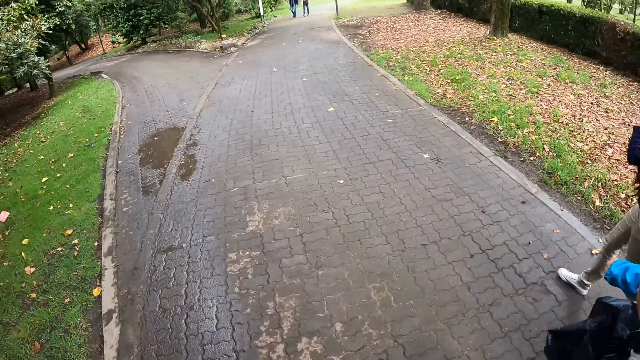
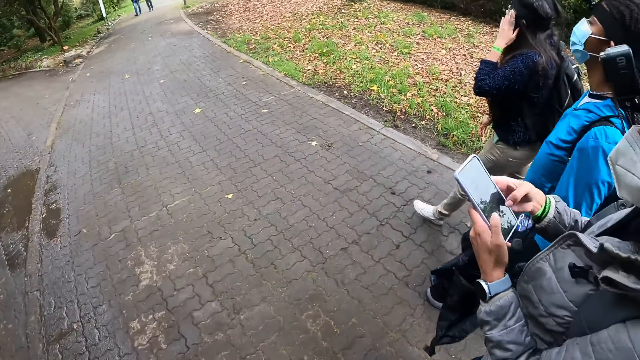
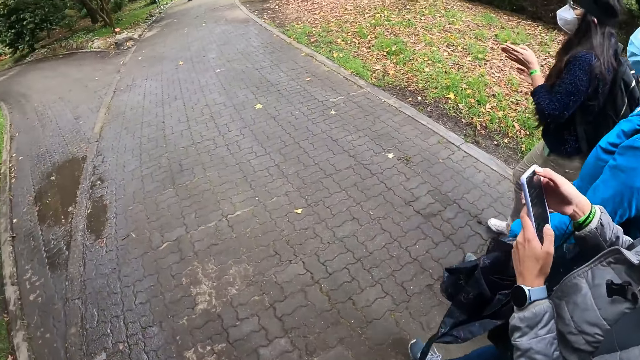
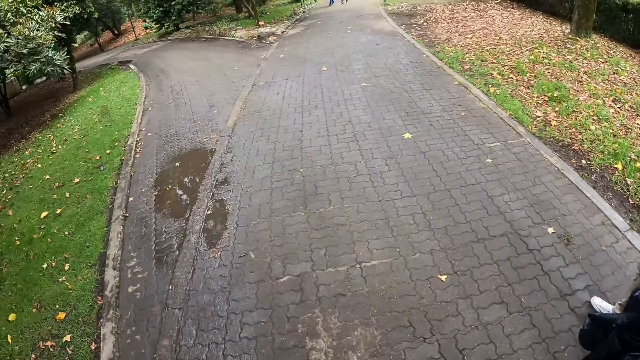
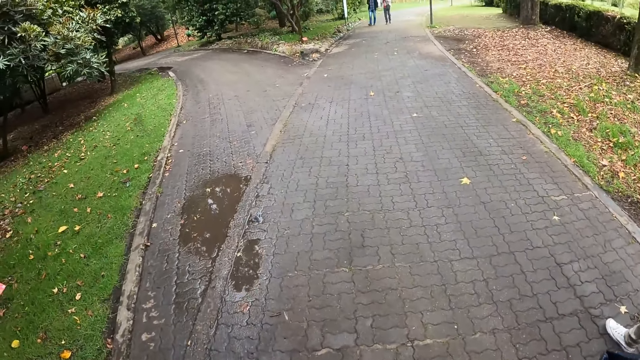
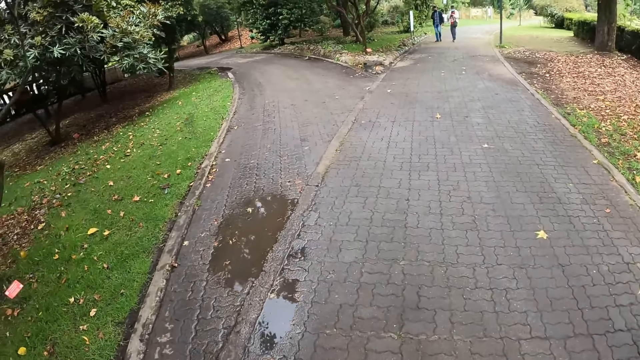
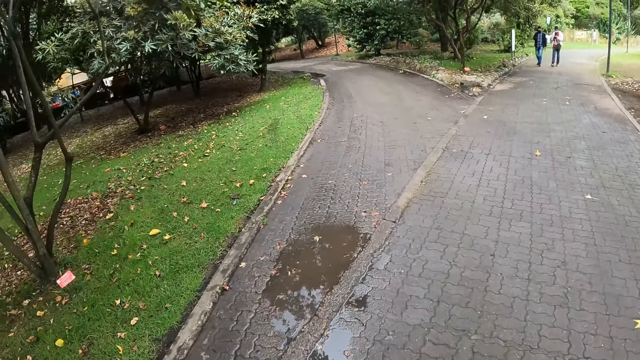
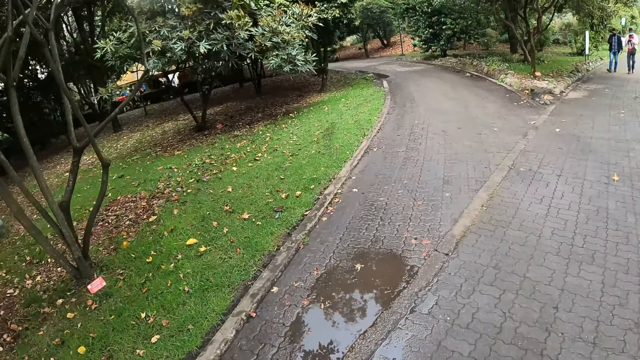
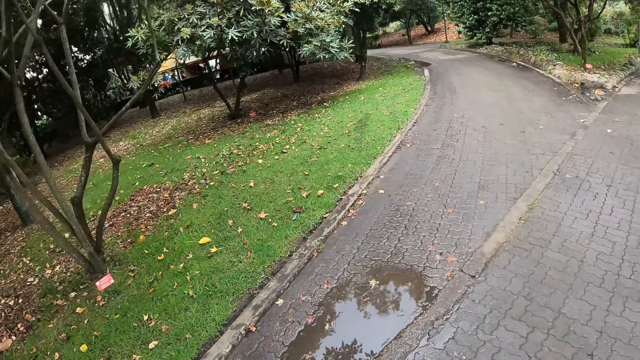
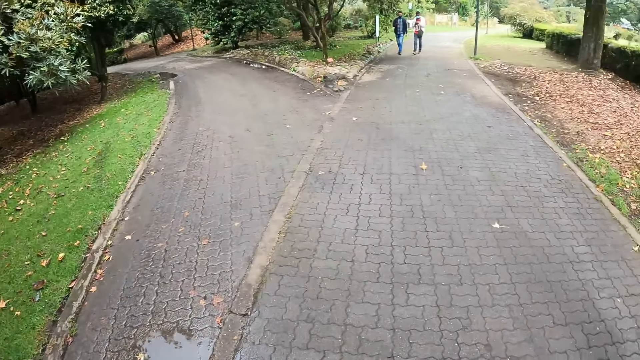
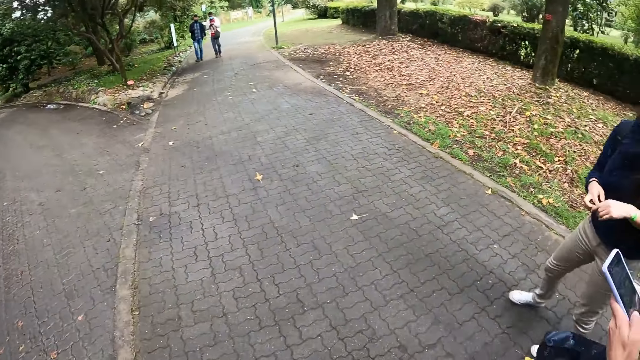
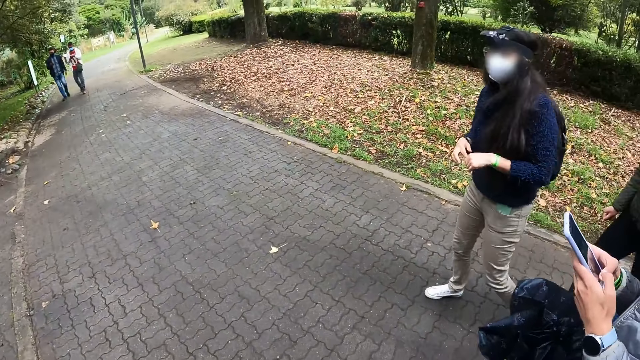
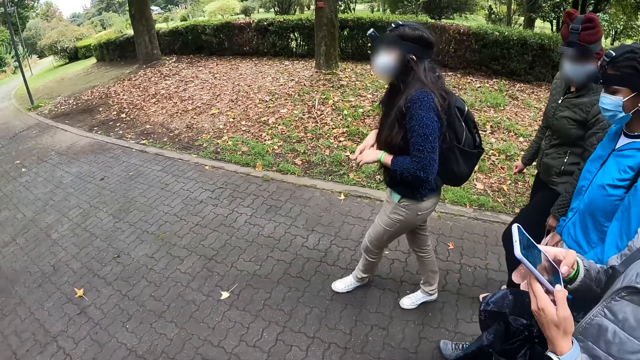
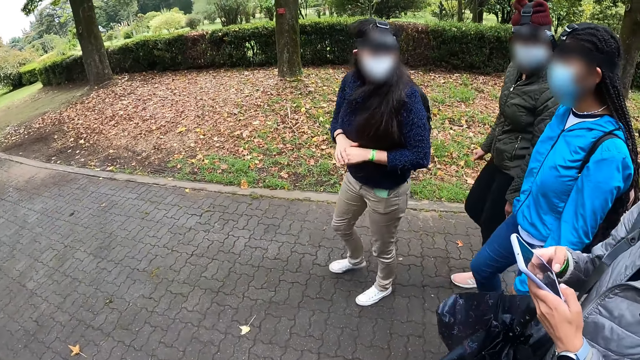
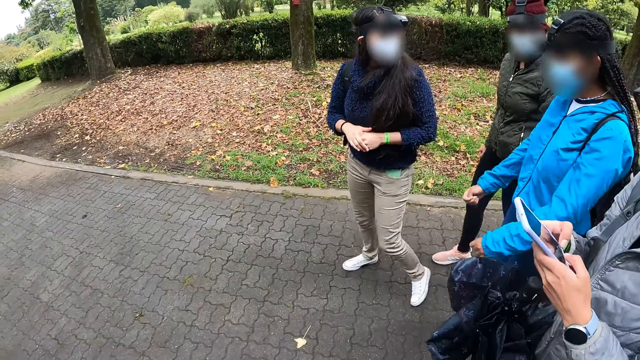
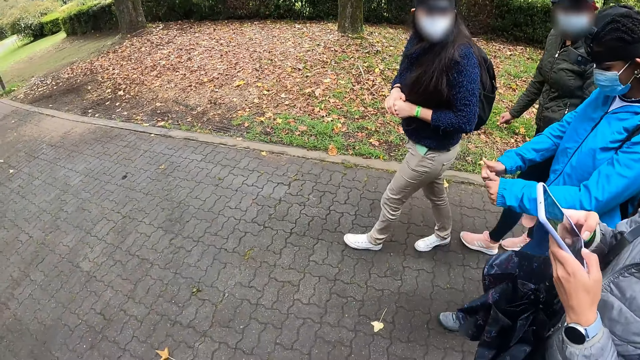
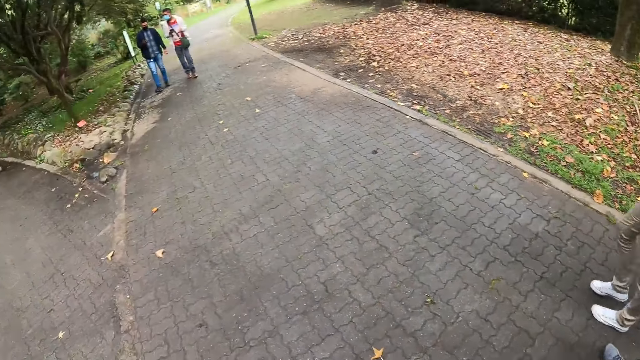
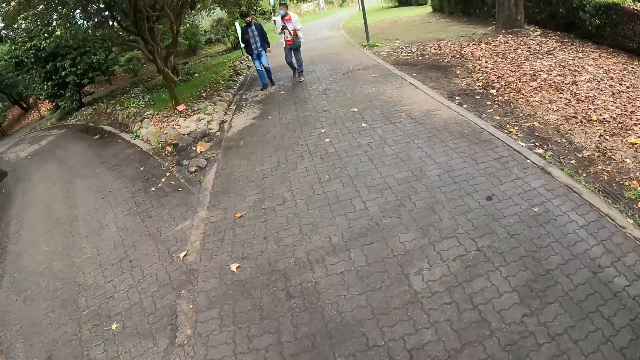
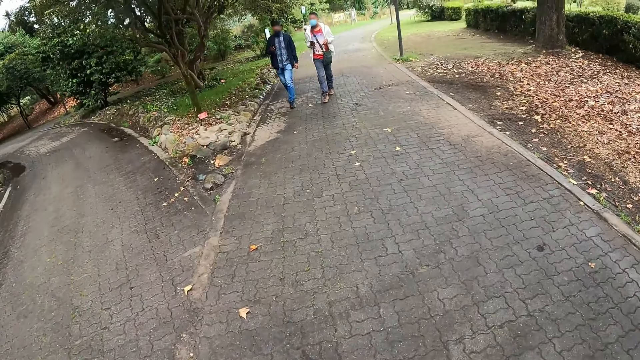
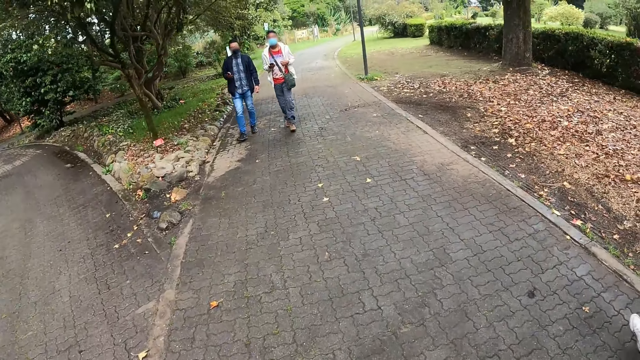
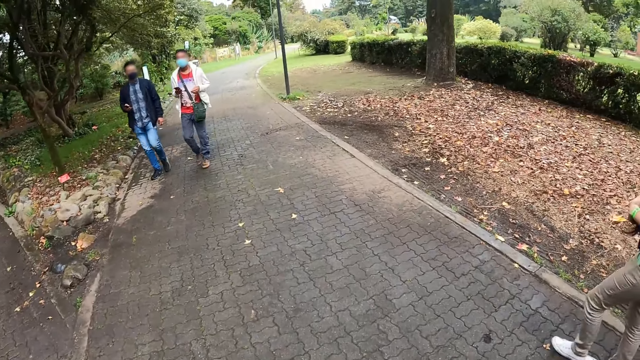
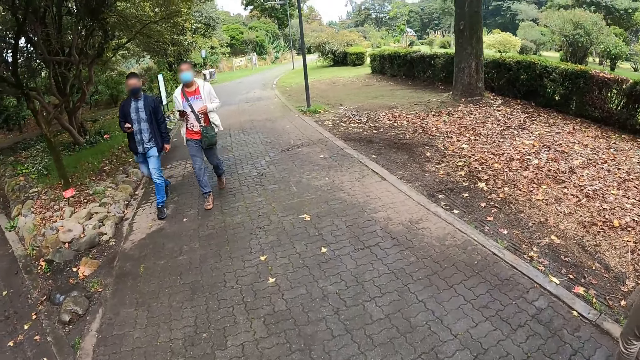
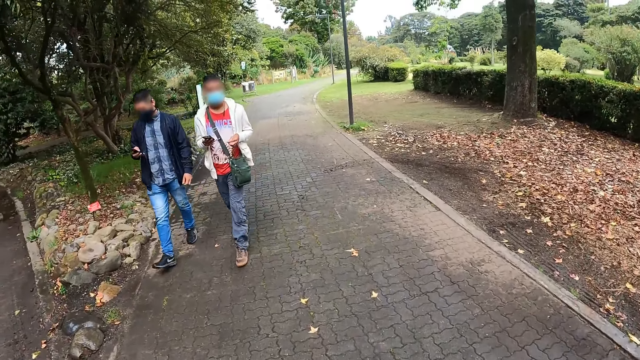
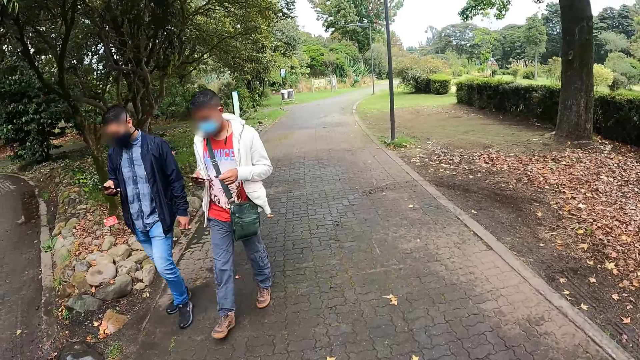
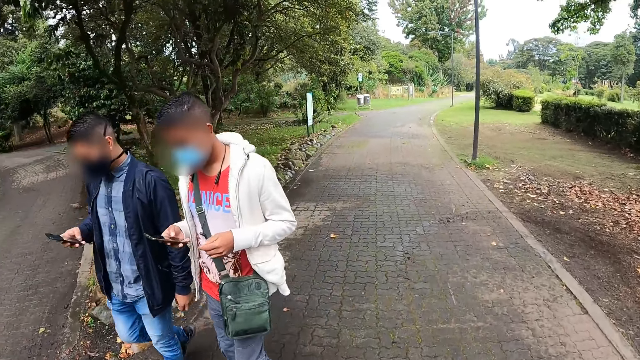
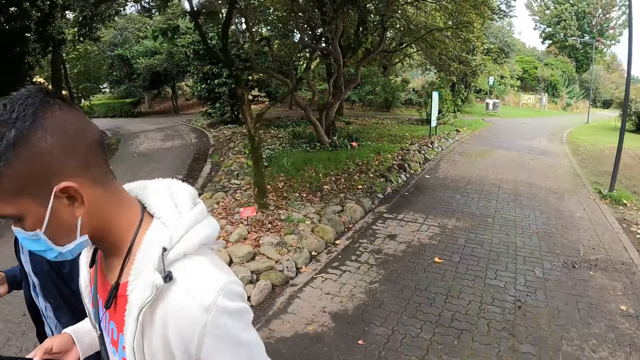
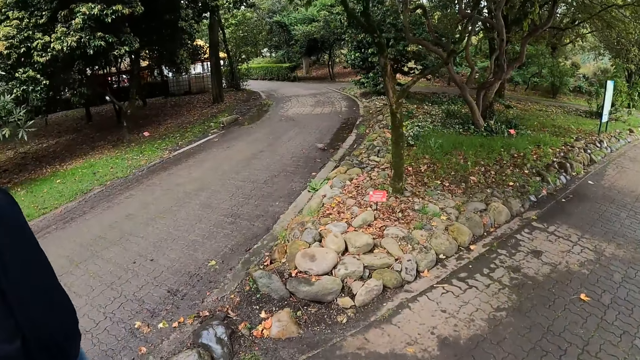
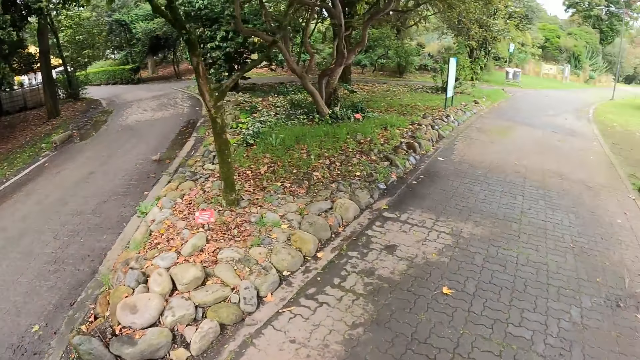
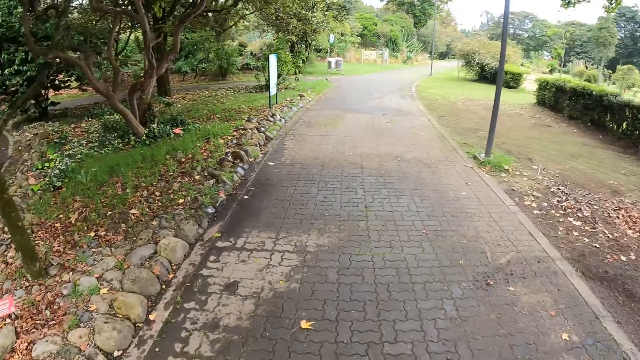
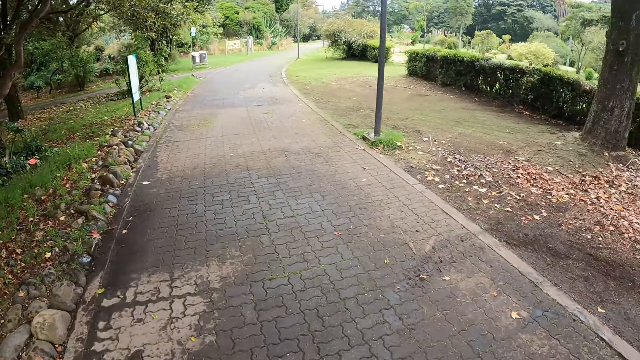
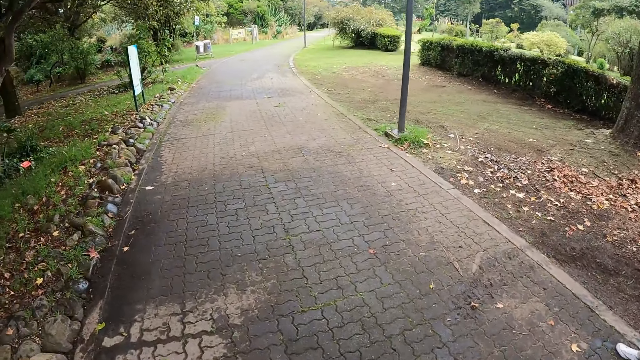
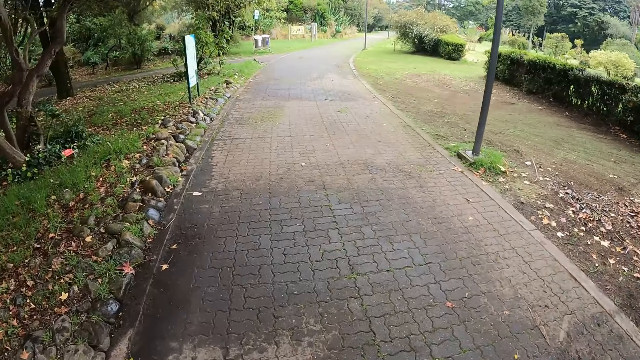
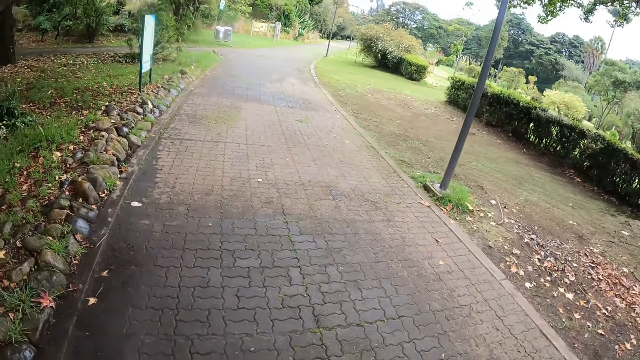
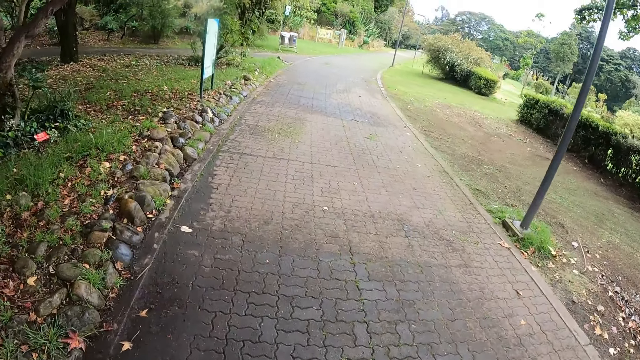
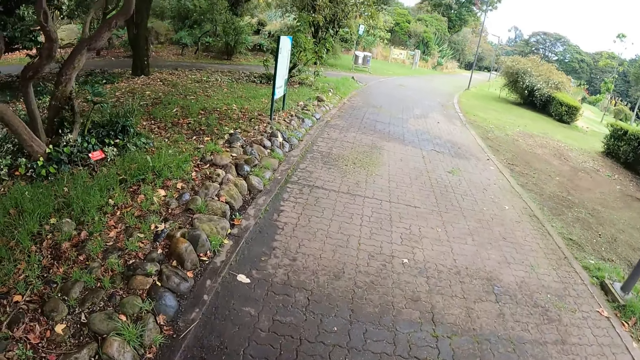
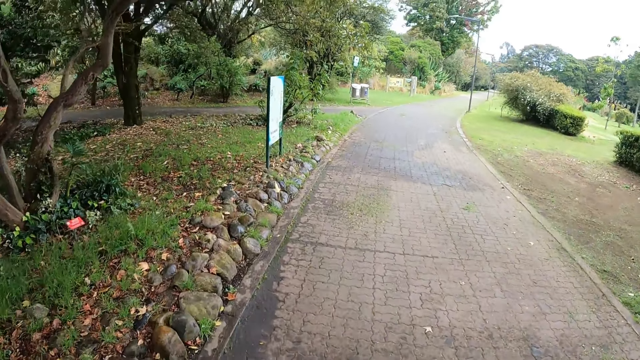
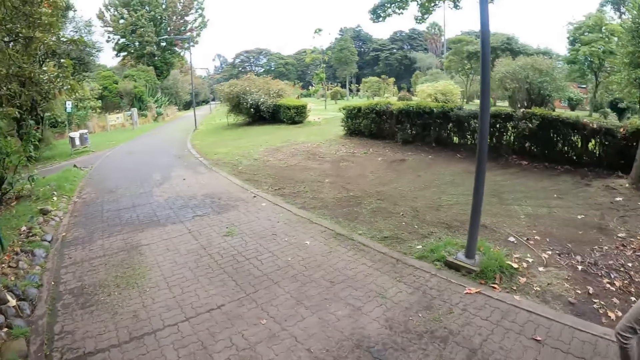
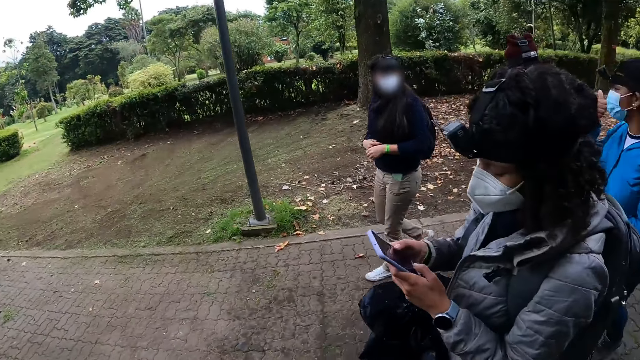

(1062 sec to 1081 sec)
A lady scrolls on a phone. A woman interacts with the camera wearer and others. A man and another man walk past the camera wearer and others. The camera wearer walks on the road alongside the group of people.

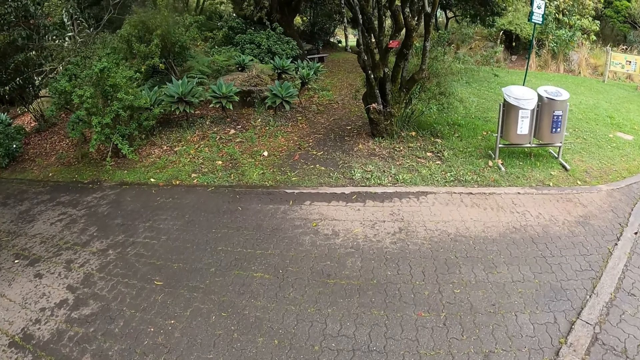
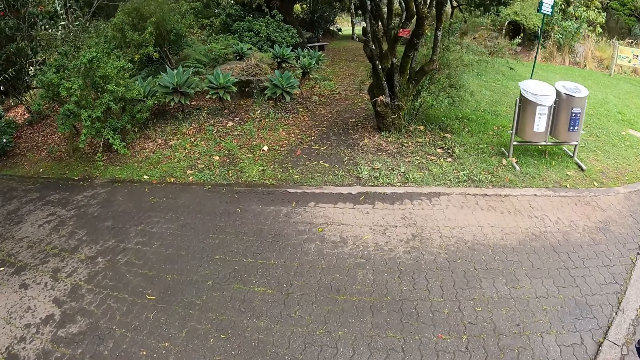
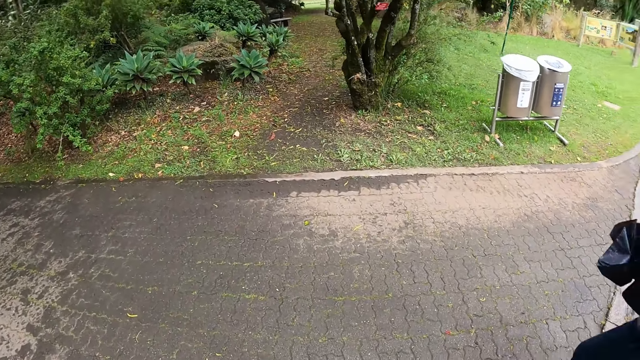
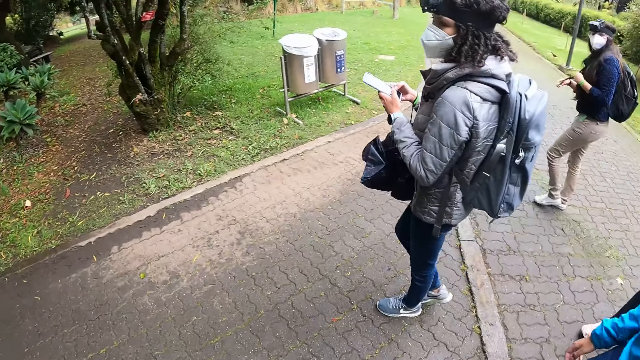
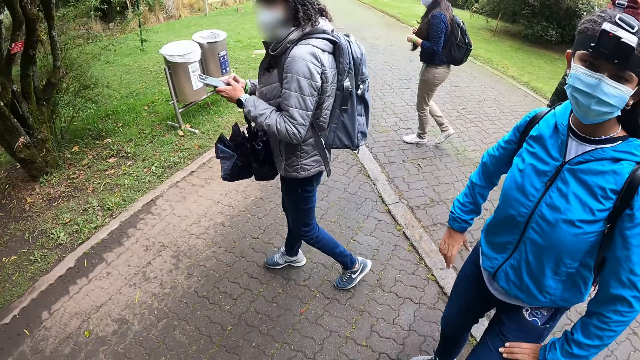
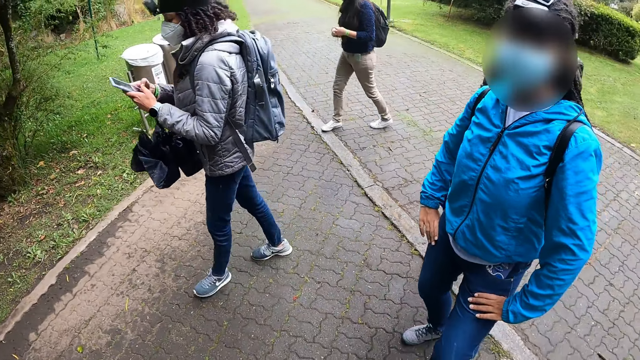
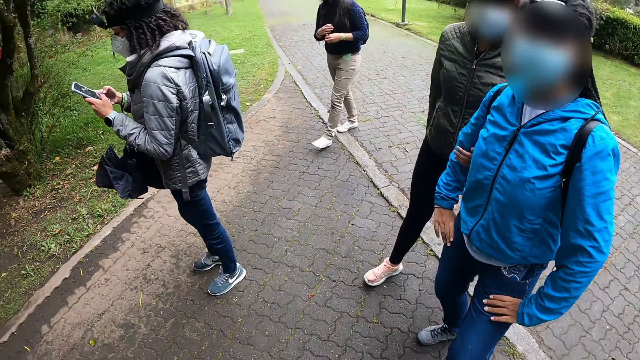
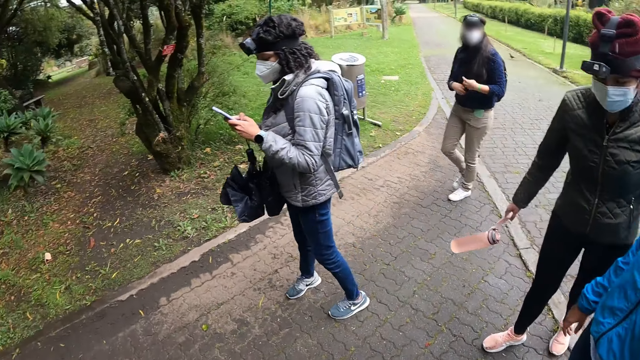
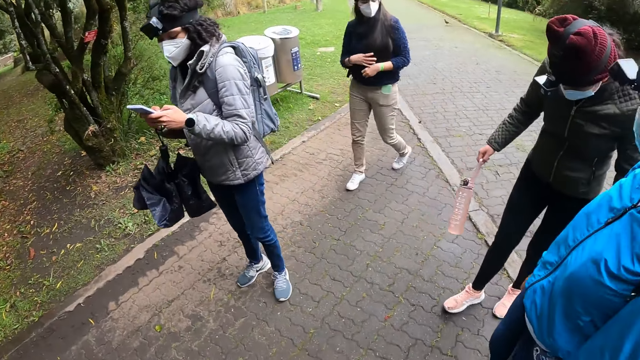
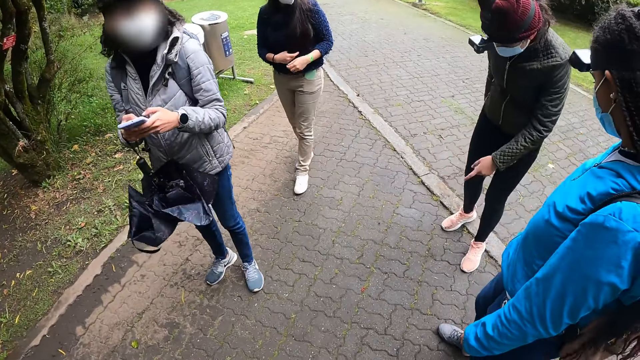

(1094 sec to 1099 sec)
The camera wearer stops walking on the walkway. A woman stops walking on the walkway. The camera wearer looks at a woman. Another woman stops walking on the walkway. Another woman stops walking on the walkway.
